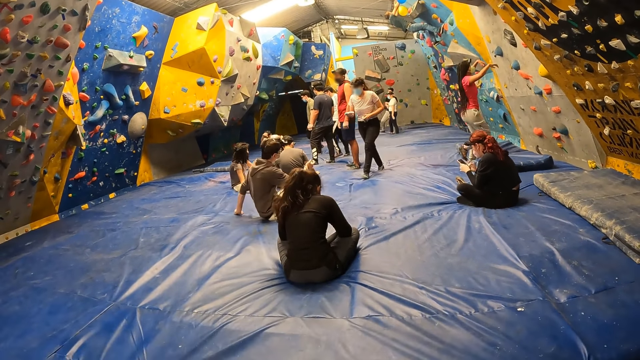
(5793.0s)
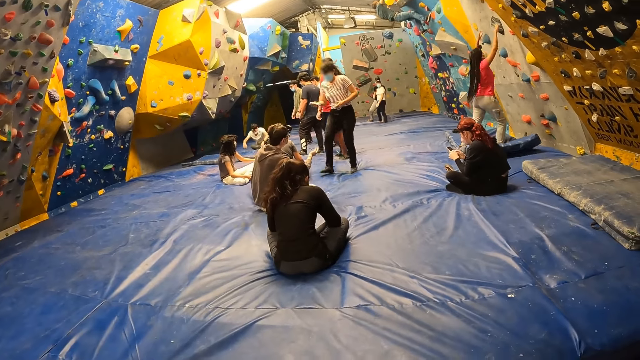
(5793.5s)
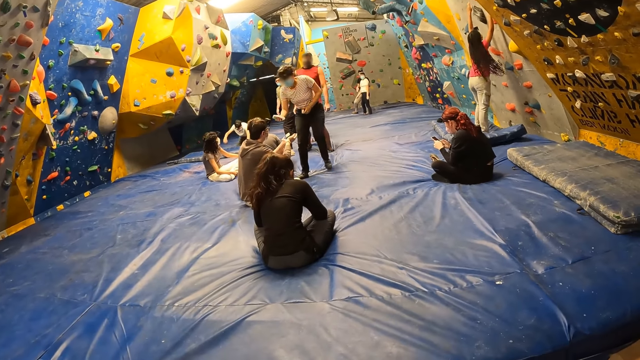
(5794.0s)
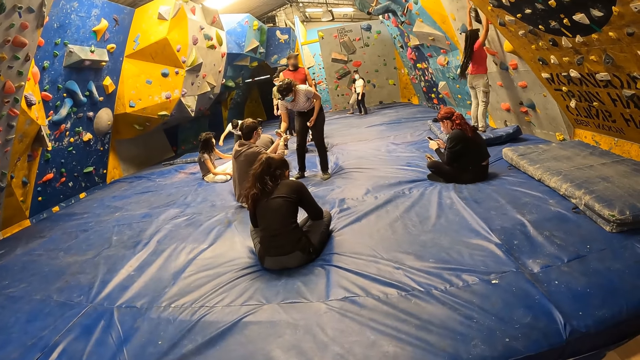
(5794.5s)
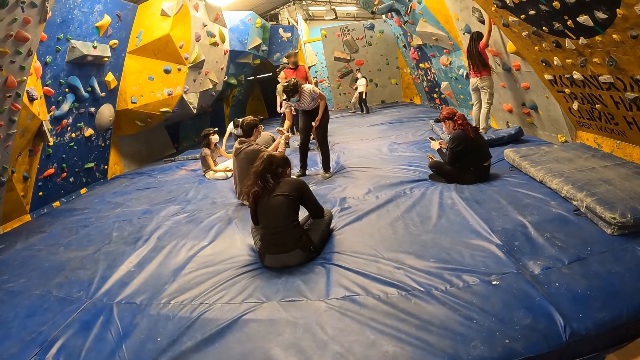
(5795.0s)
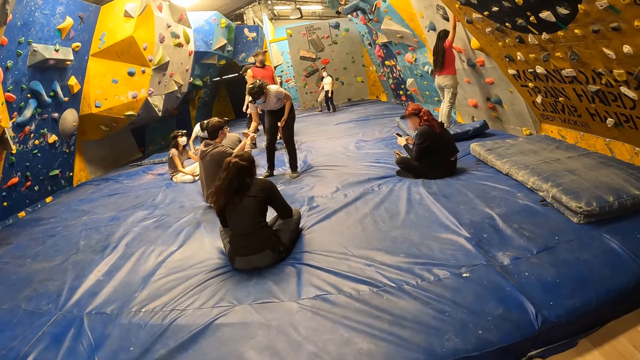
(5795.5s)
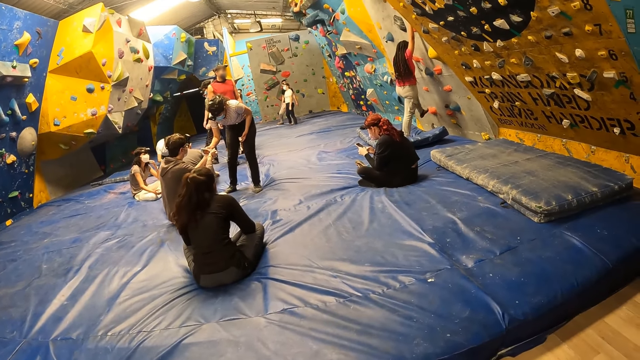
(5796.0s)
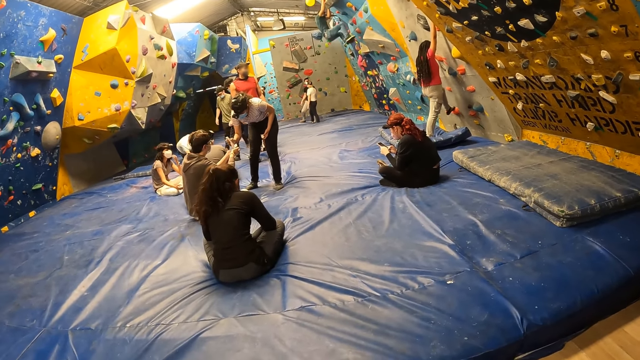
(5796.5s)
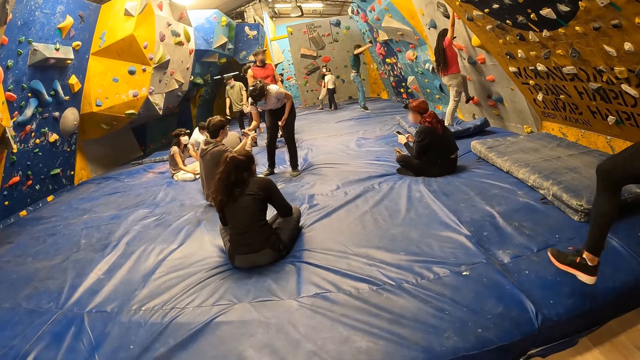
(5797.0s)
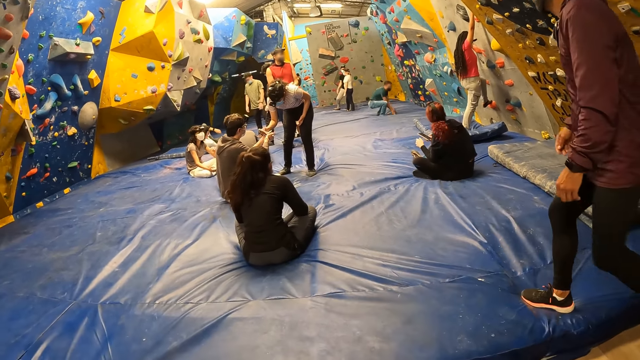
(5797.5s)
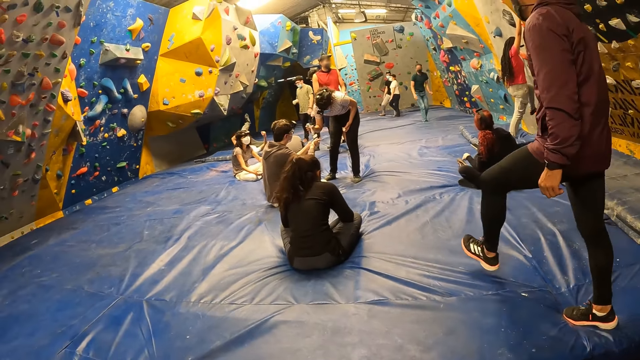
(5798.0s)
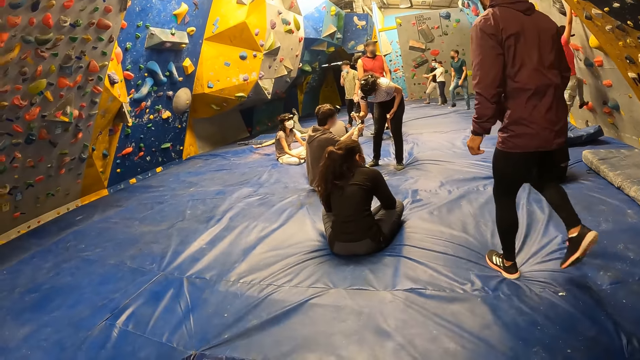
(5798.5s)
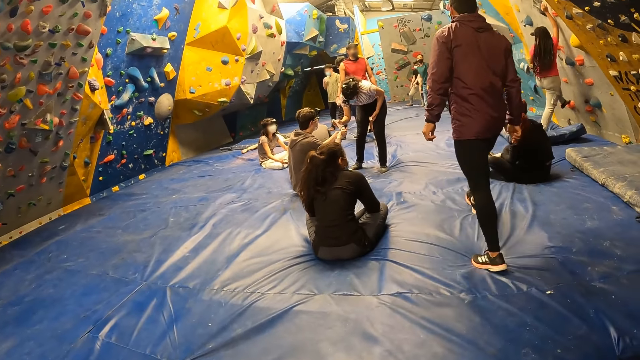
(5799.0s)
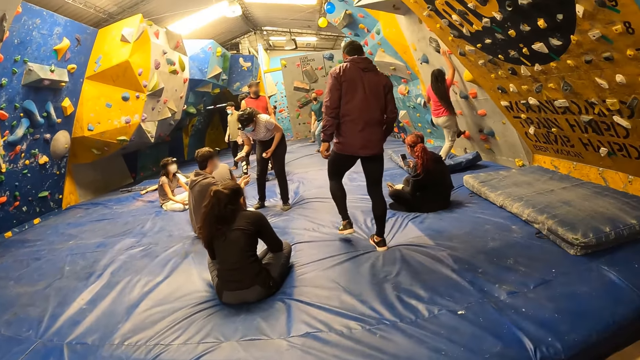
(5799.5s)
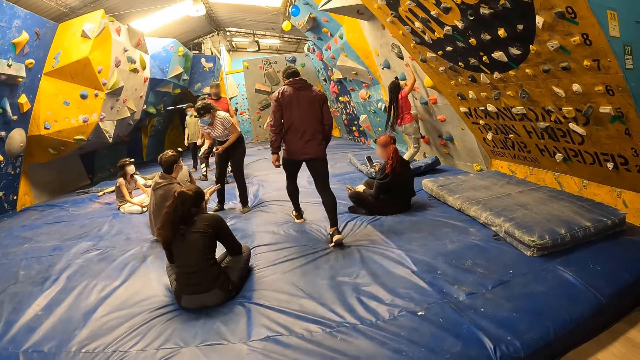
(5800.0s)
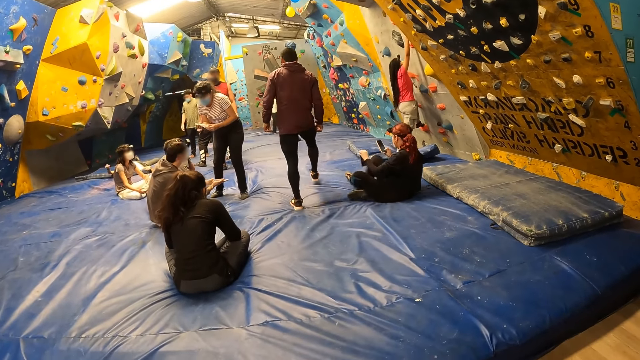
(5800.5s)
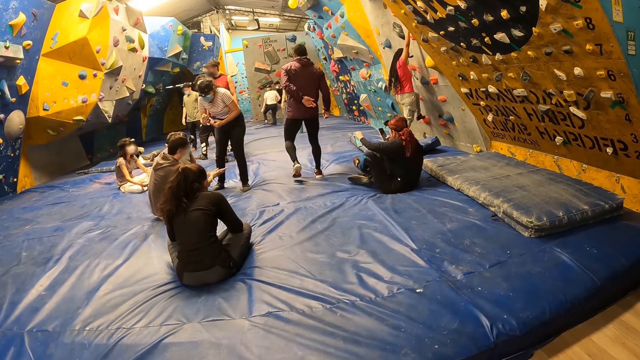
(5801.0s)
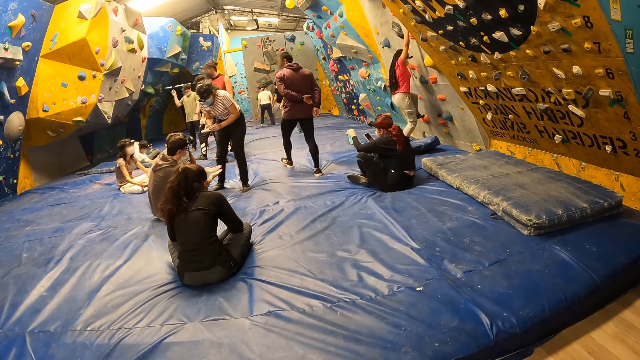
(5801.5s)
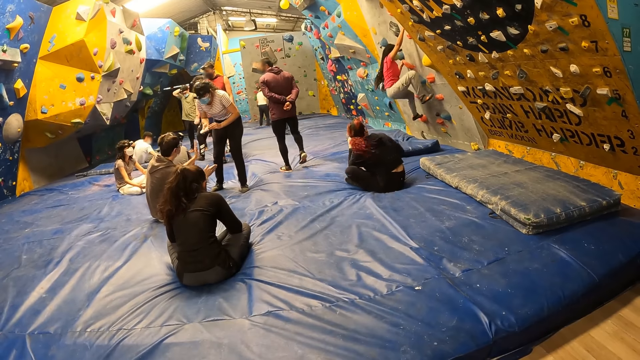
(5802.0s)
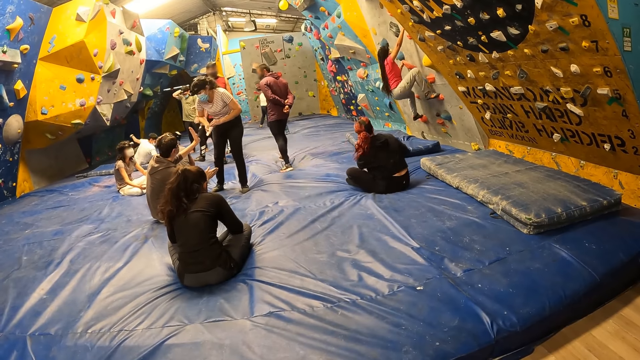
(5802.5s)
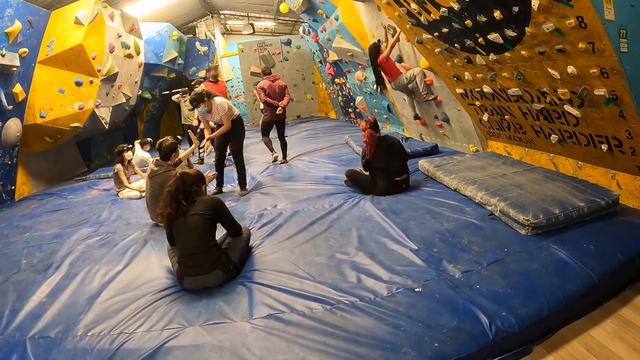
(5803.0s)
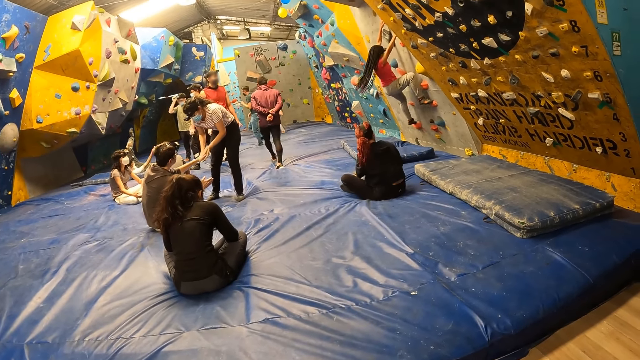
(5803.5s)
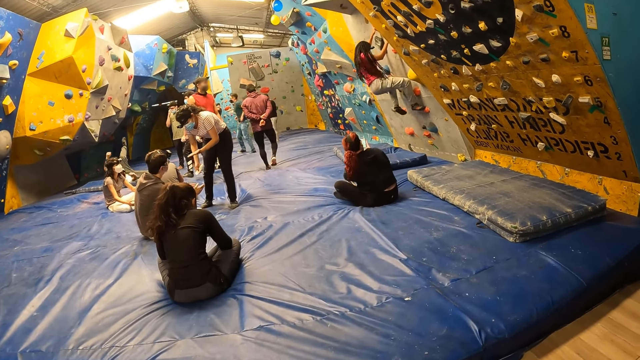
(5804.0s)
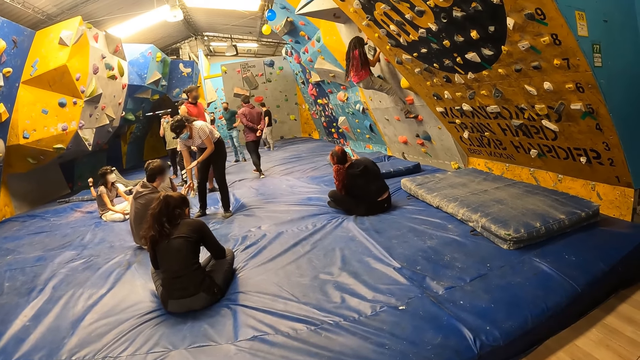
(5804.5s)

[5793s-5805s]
The woman places her hands and her left leg on the indoor climbing wall. She climbs the indoor climbing wall with her hands and legs.

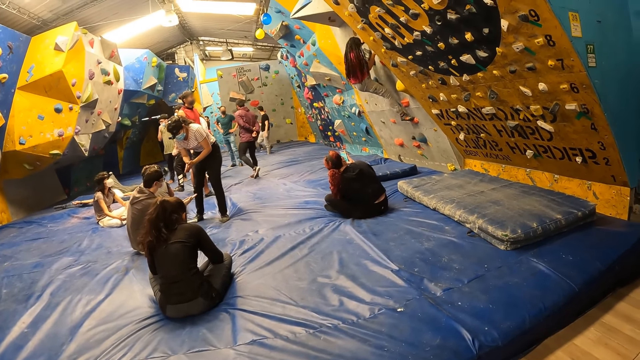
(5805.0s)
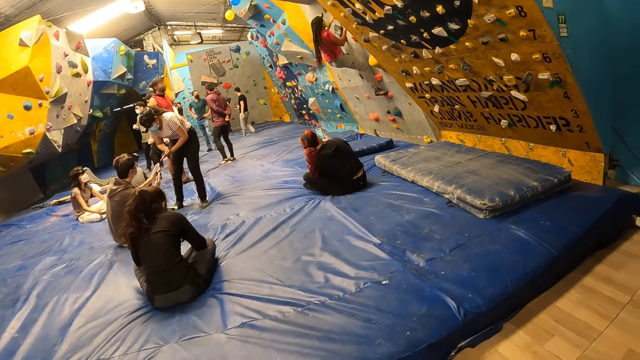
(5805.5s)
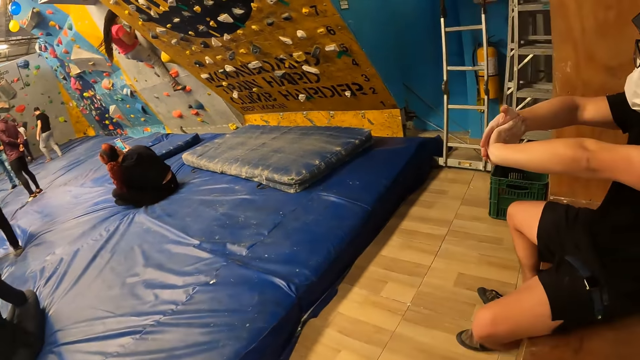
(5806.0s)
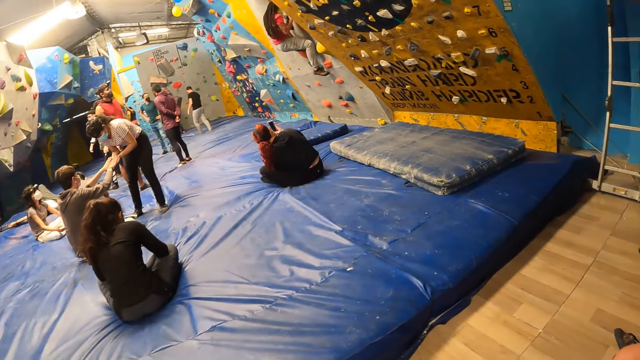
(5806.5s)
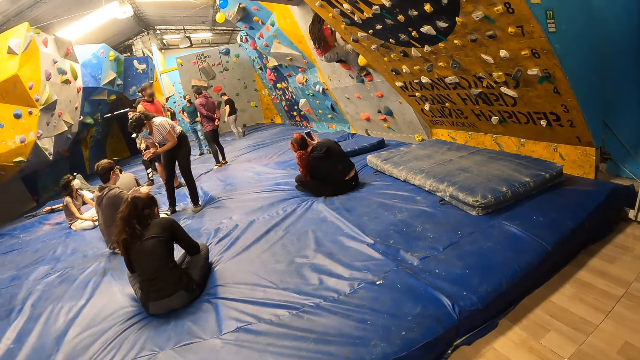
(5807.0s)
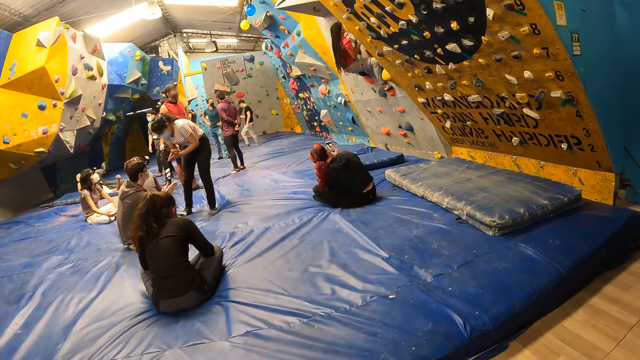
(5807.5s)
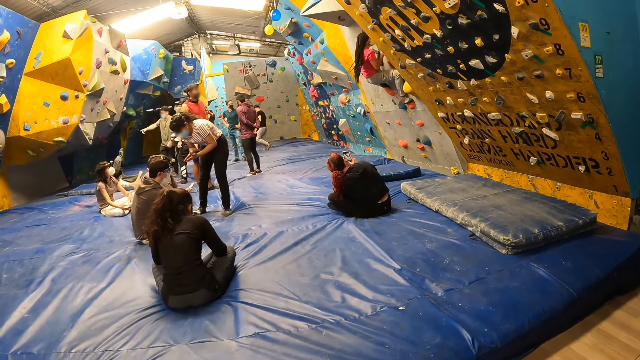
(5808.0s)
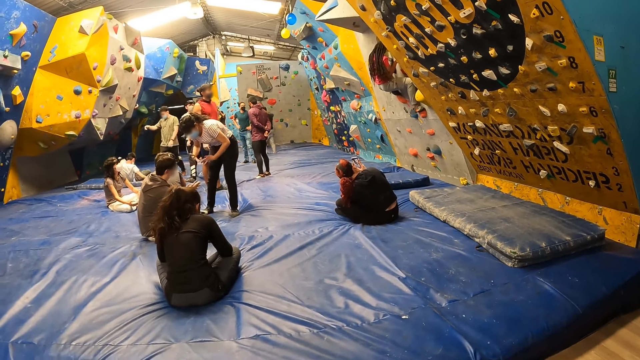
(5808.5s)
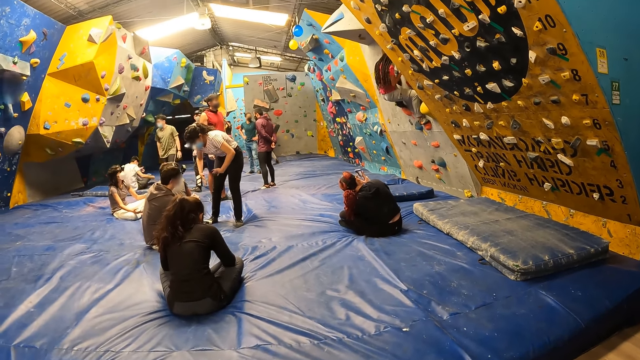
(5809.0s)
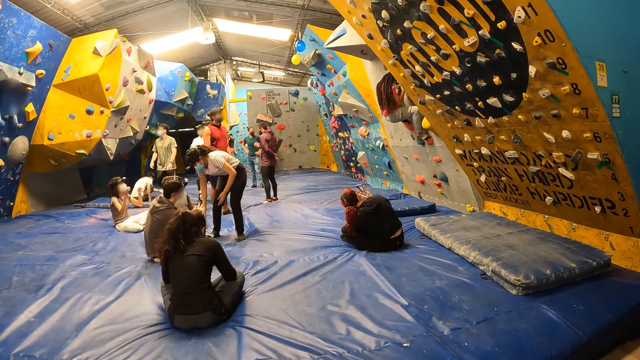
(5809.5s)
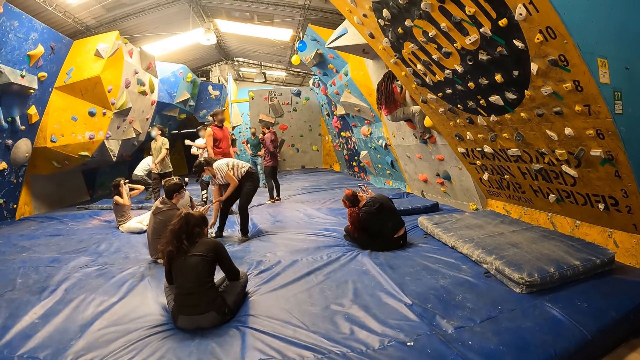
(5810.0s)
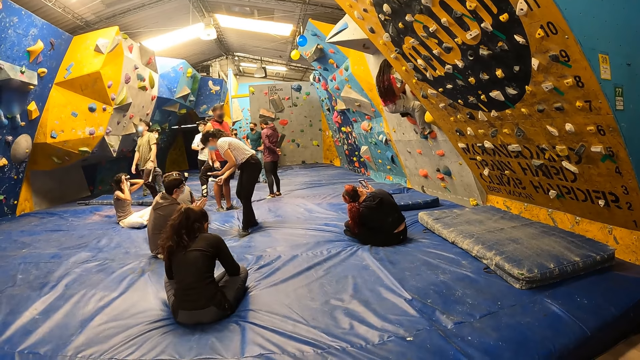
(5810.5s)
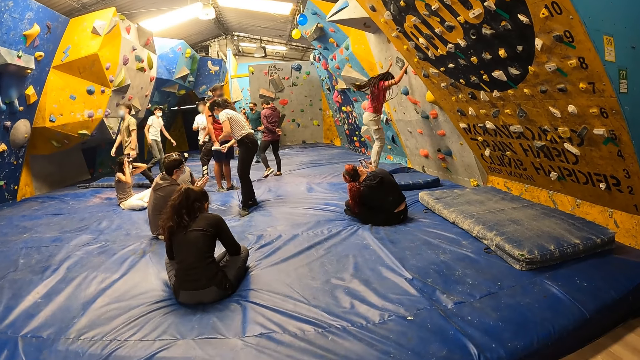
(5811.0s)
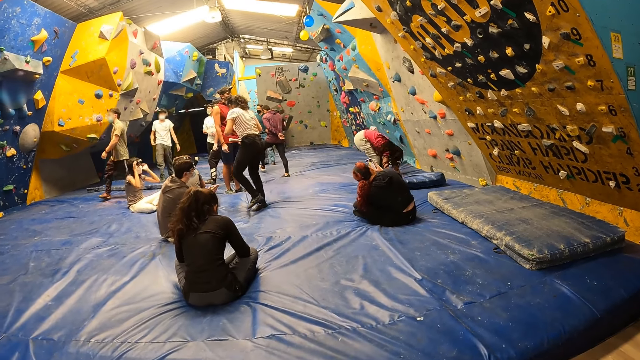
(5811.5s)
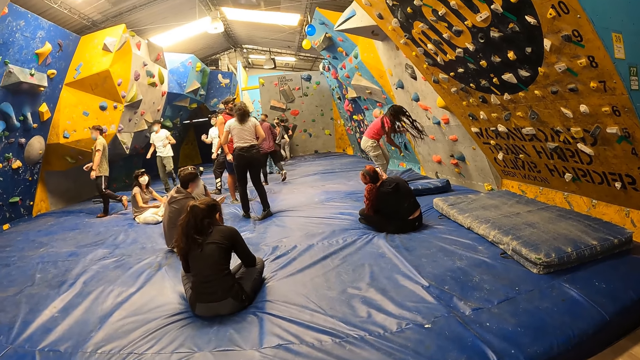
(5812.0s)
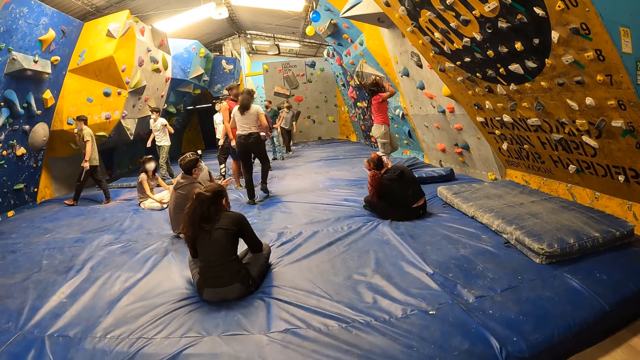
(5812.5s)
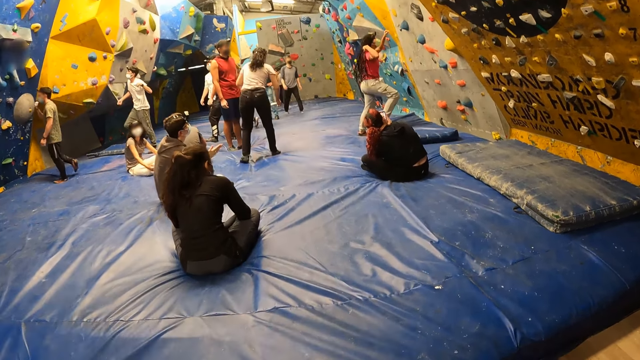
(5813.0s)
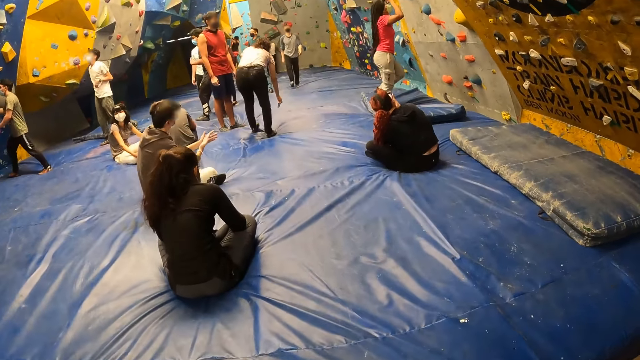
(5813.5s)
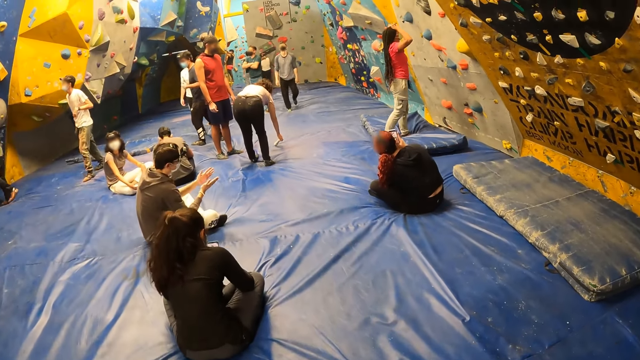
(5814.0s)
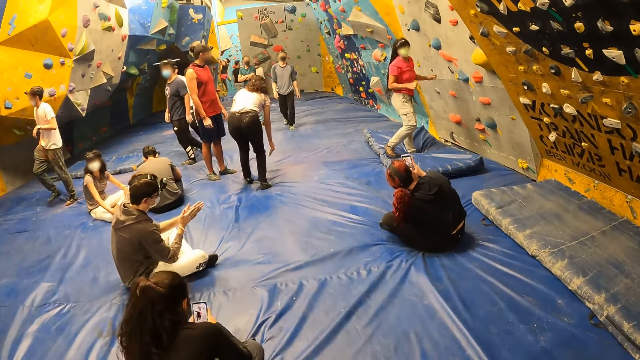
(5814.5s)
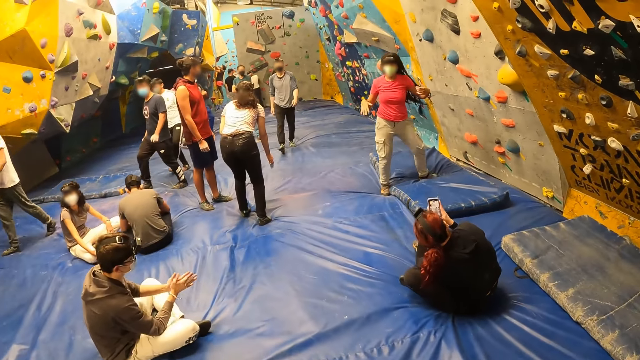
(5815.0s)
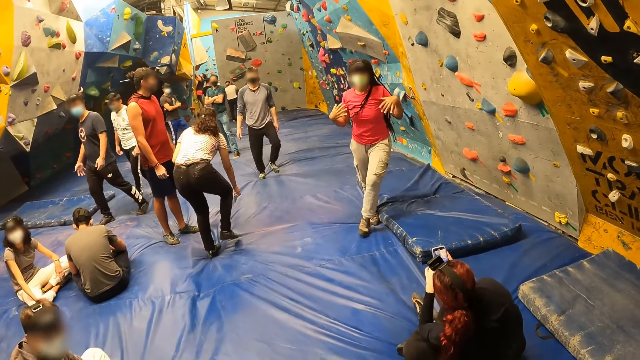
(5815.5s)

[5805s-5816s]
The camera wearer looks around. The woman jumps on a crash pad from the indoor climbing wall.
